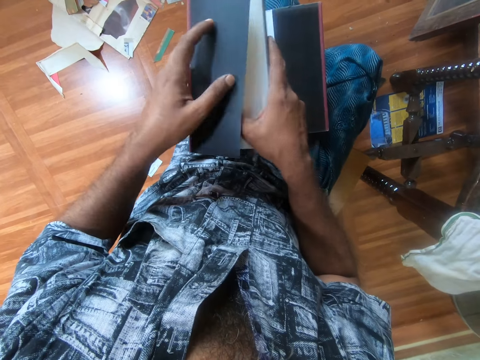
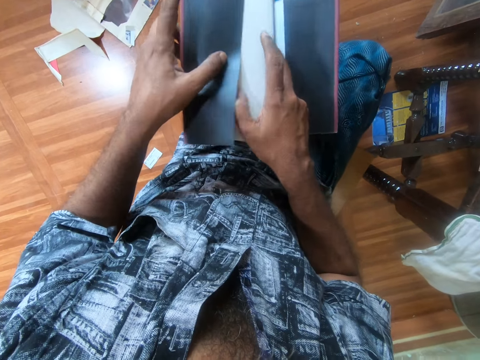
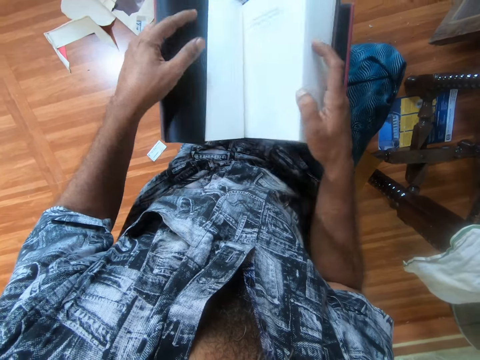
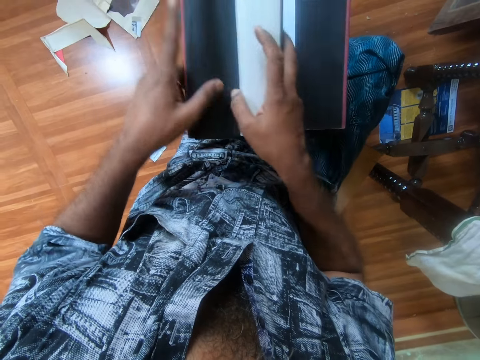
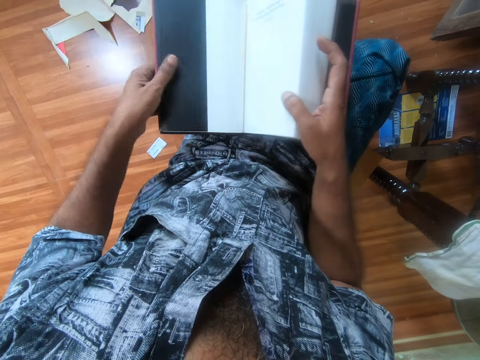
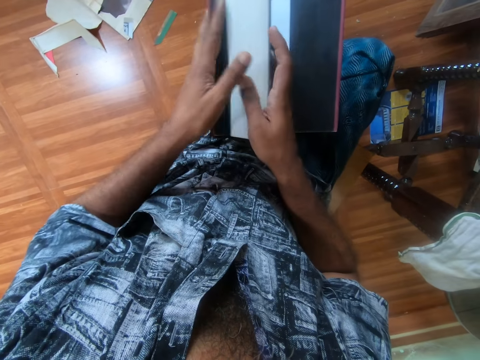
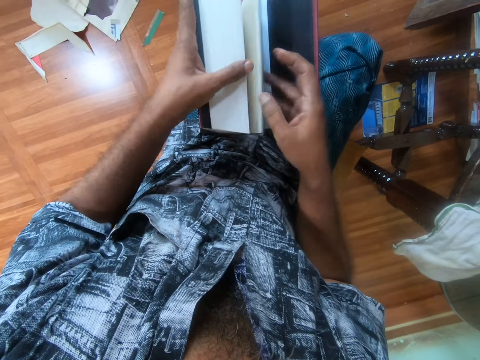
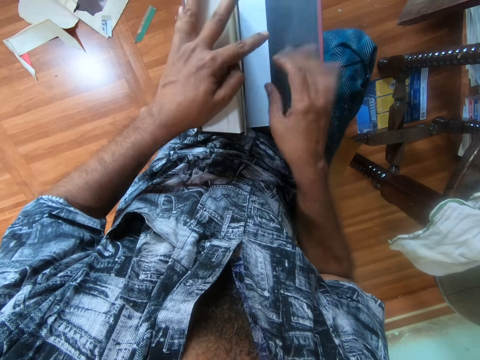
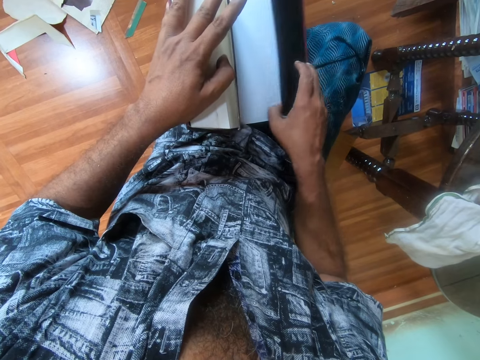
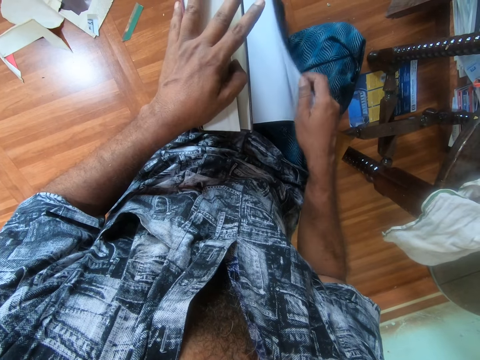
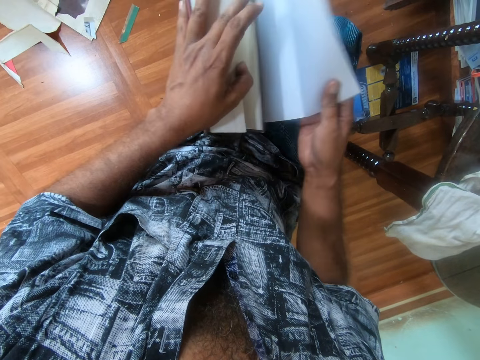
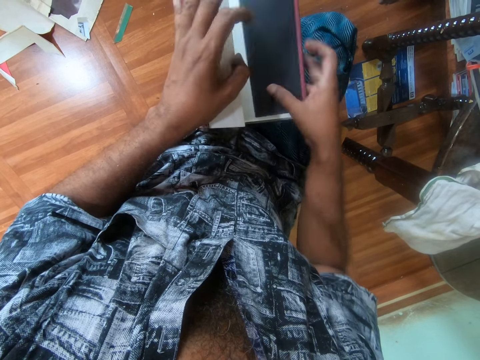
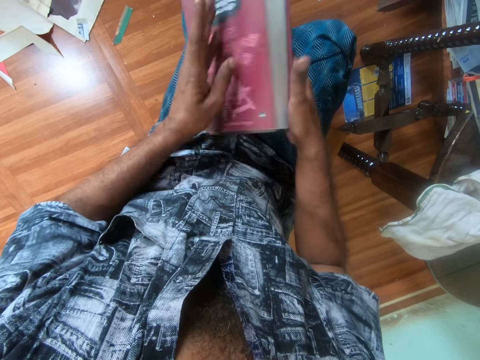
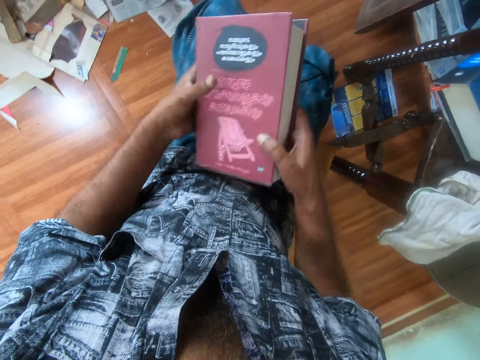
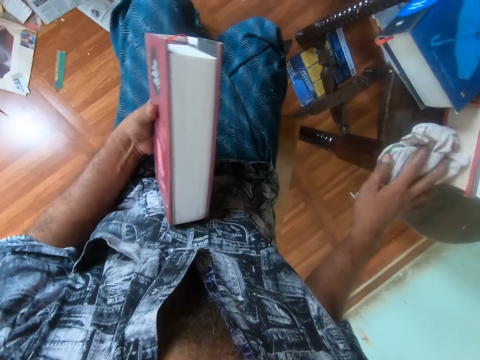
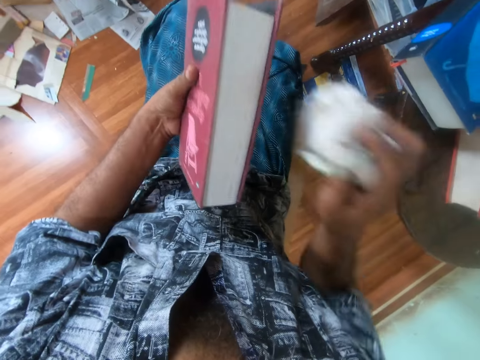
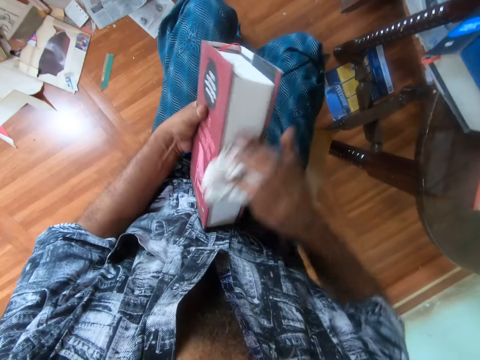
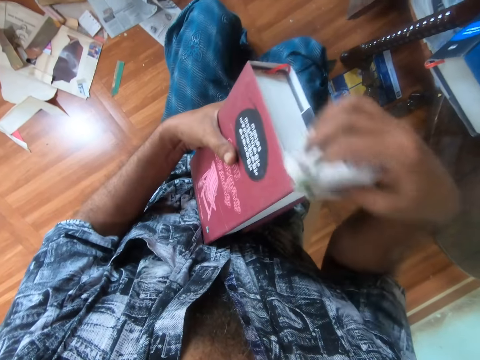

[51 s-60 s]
The camera wearer passes the book in both hands to his left hand. He picks up the cloth from the table with his right hand. He cleans the book in his left hand with the cloth in his right hand.

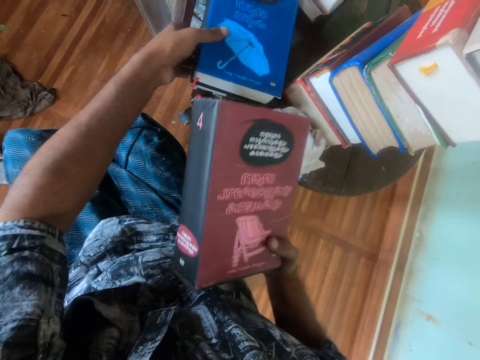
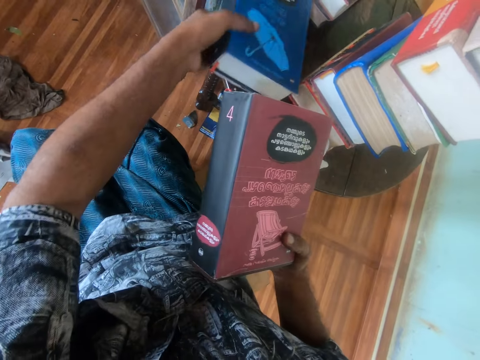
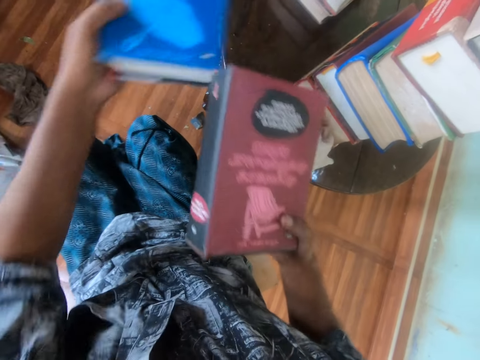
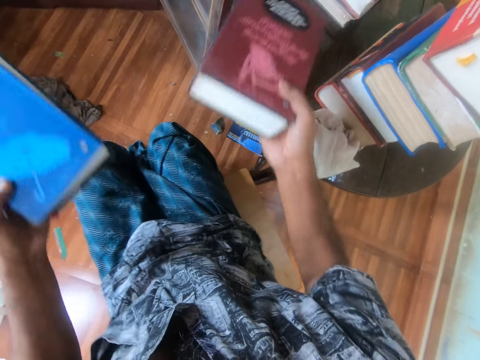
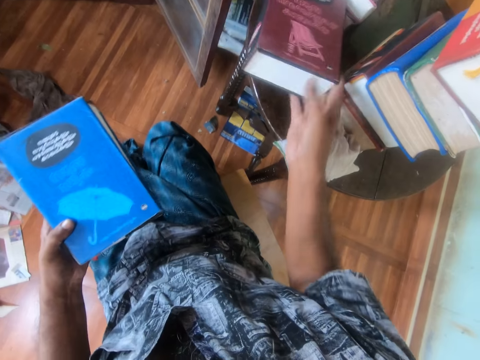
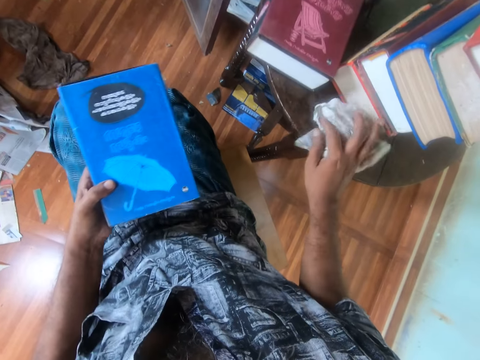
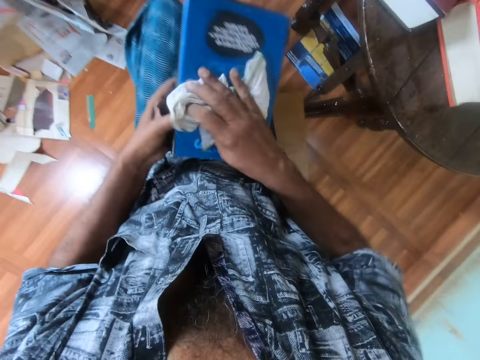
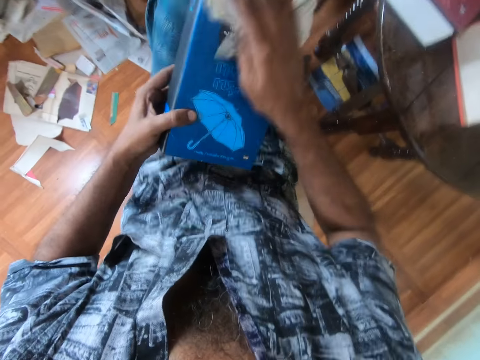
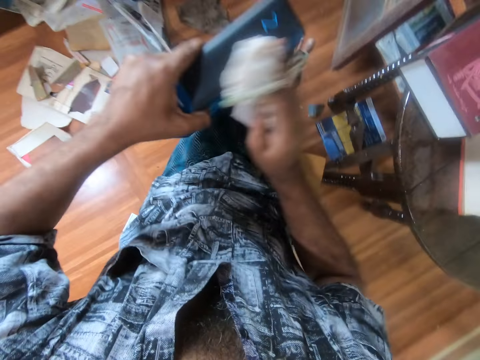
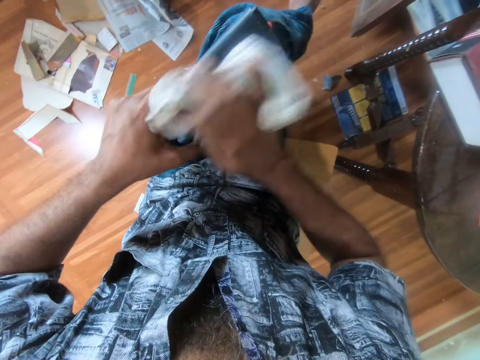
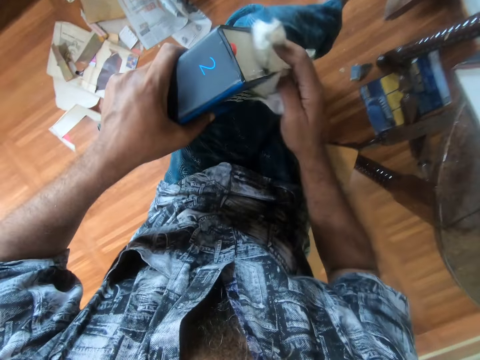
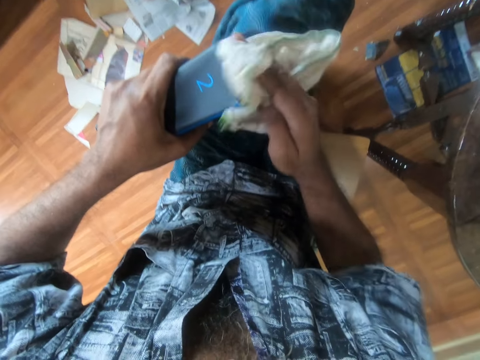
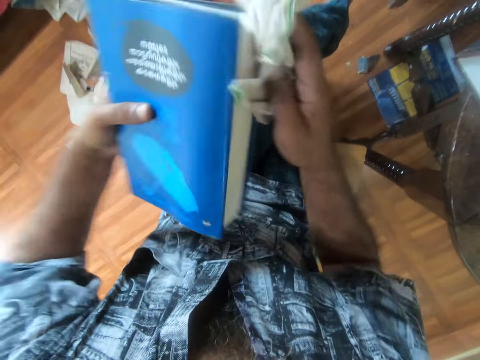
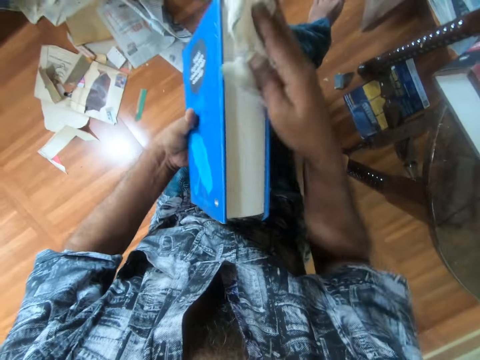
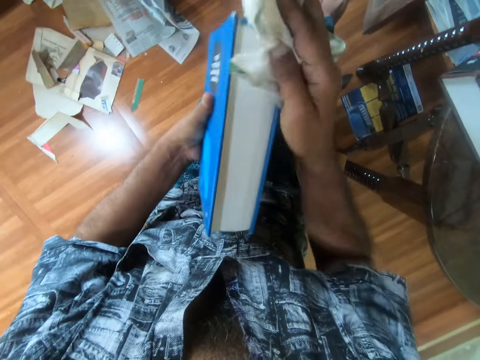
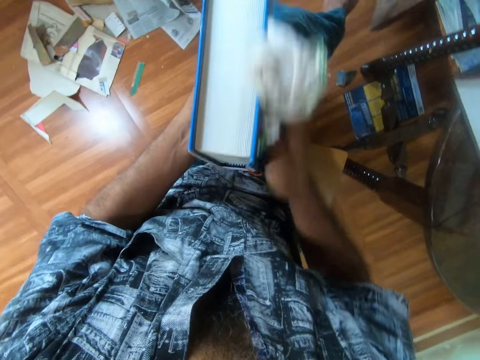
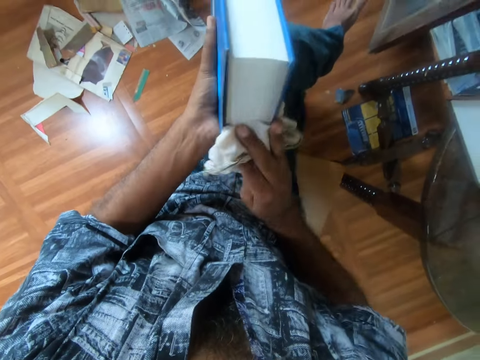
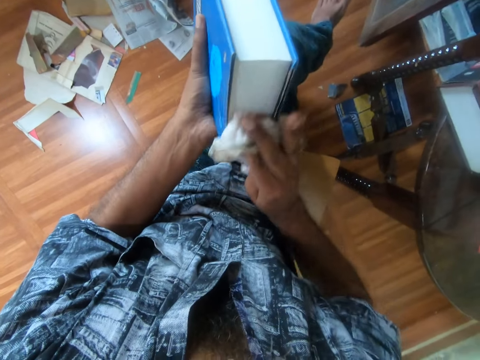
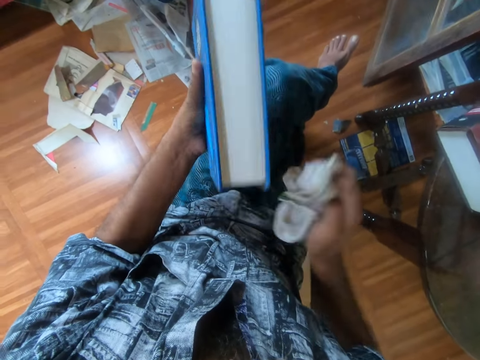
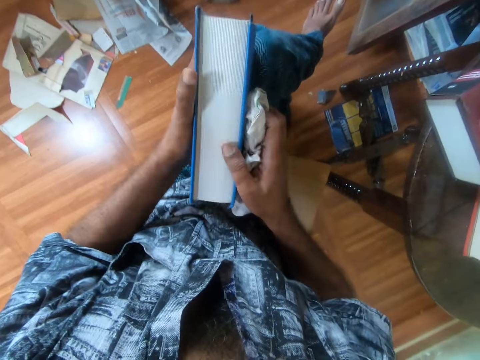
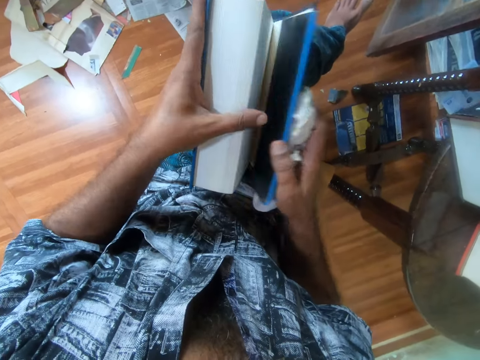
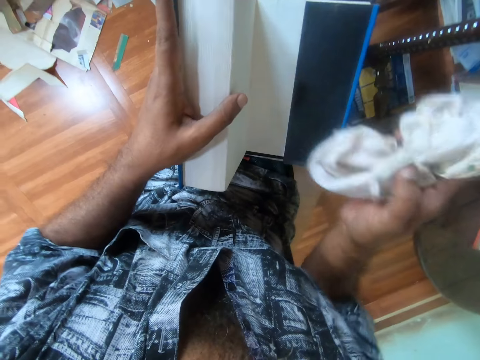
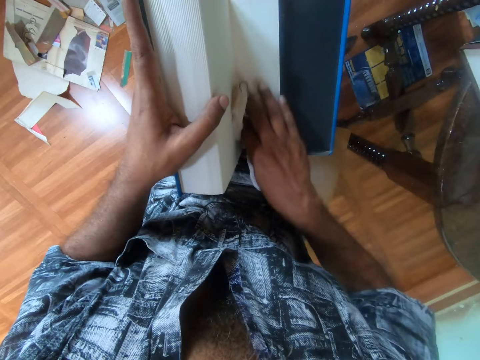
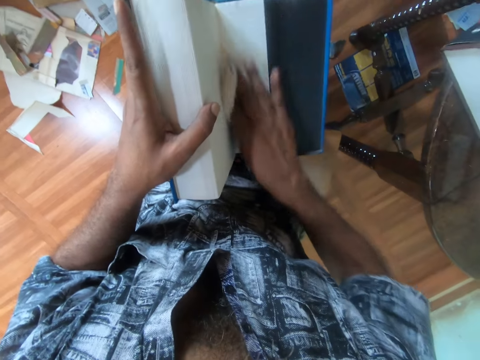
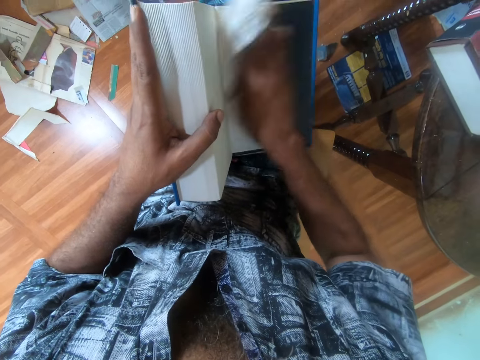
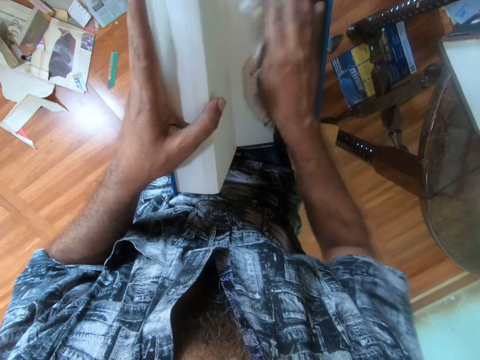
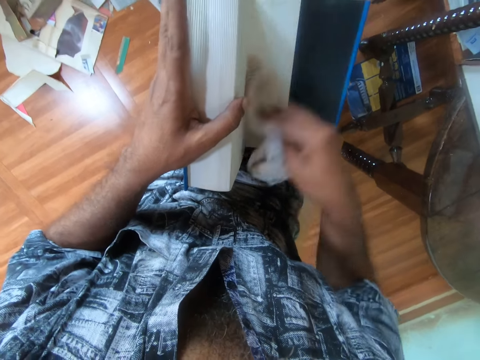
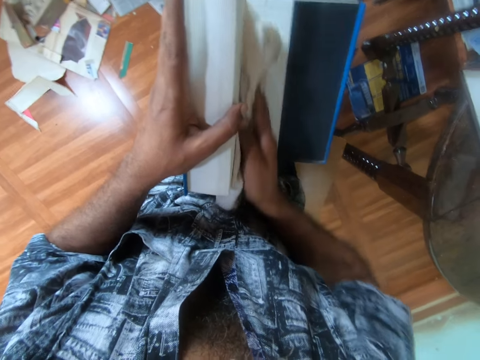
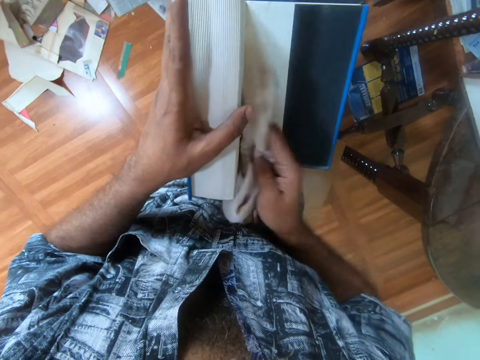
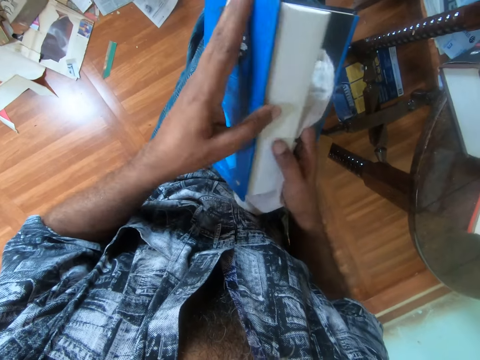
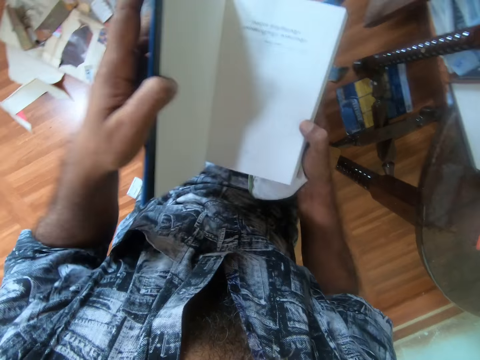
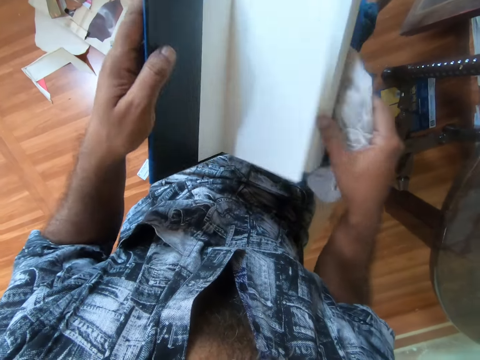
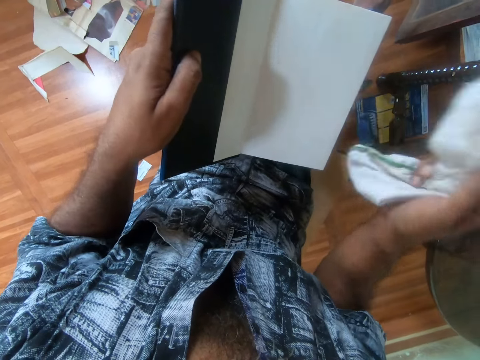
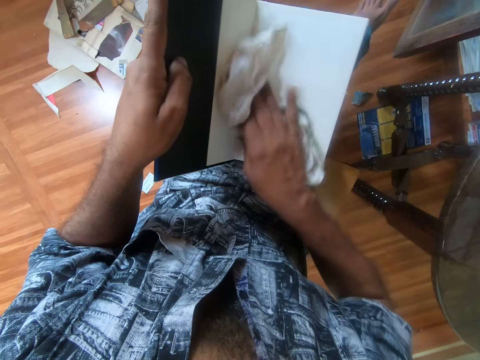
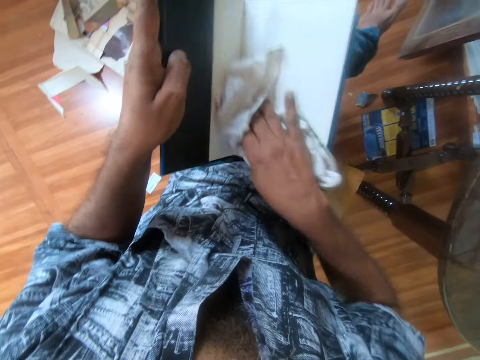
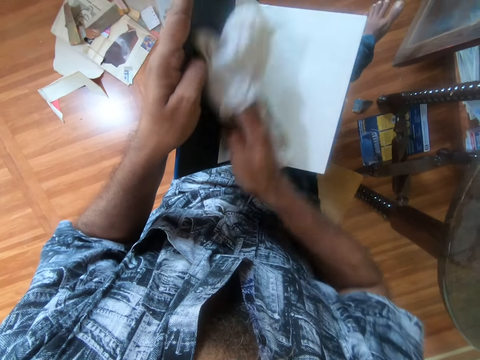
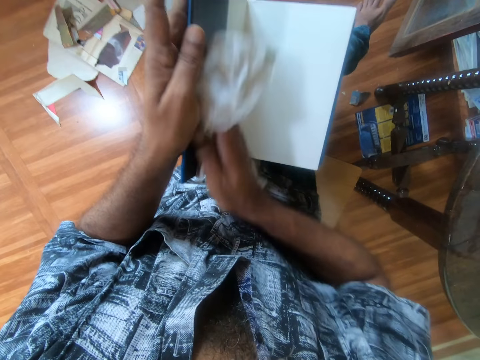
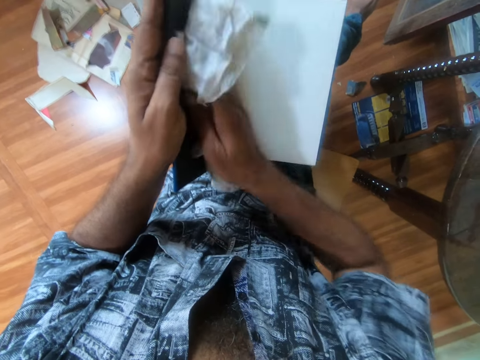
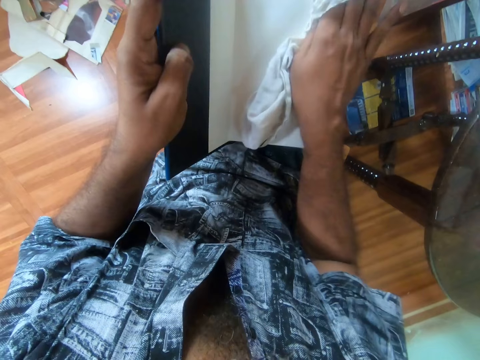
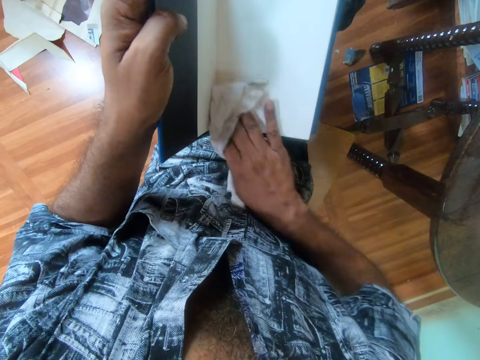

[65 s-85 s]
The camera wearer picks up the book from the table with his left hand. He drops the book on the table with his right hand. He picks up the cloth from the table with his right hand. He cleans the book in his left hand with the cloth in his right hand. He places the book on his lap with both hands. He opens the back cover of the book with his right hand. He cleans the book in his left hand with the cloth in his right hand. He opens the front cover of the book with his left hand. He cleans the book in his left hand with the cloth in his right hand.
